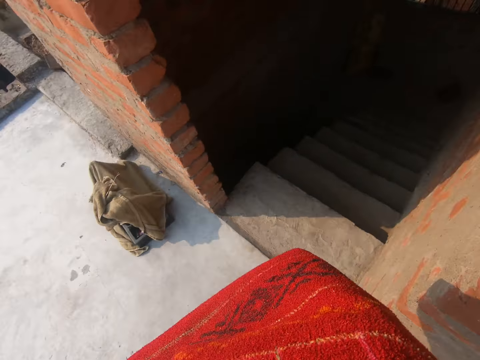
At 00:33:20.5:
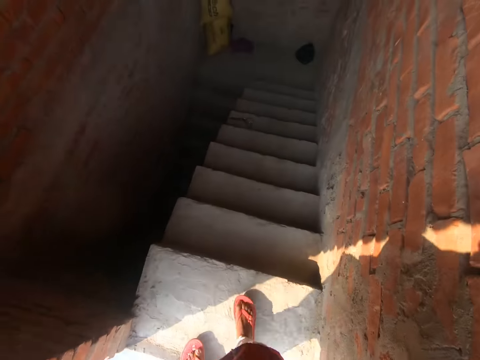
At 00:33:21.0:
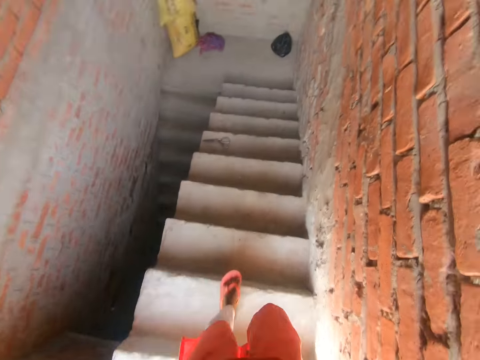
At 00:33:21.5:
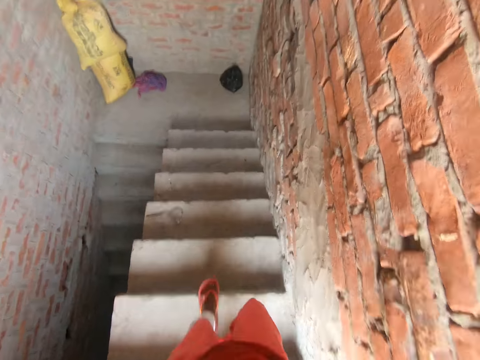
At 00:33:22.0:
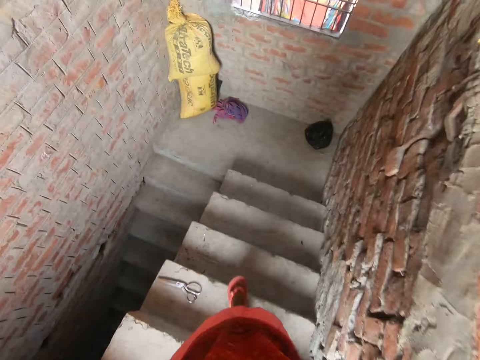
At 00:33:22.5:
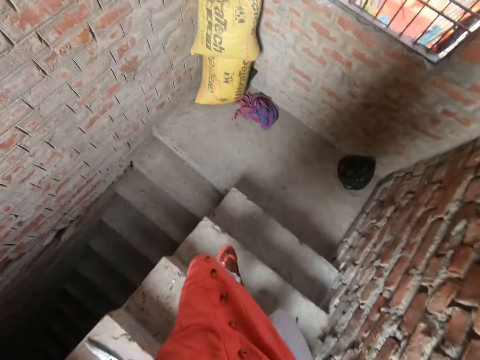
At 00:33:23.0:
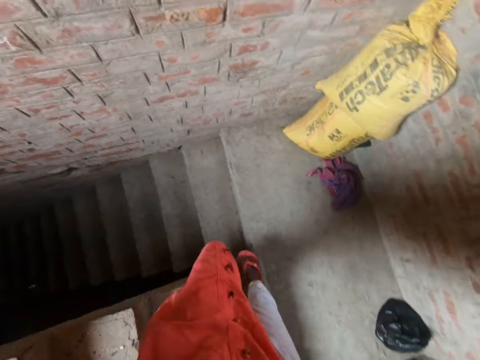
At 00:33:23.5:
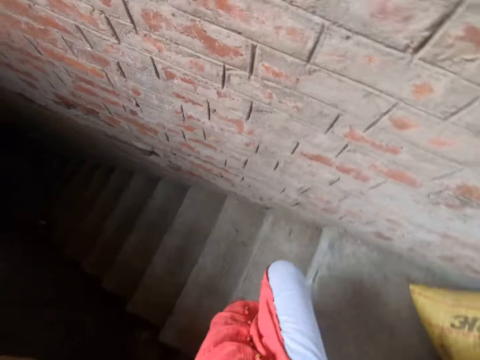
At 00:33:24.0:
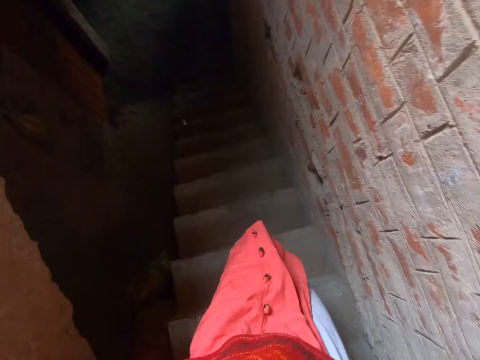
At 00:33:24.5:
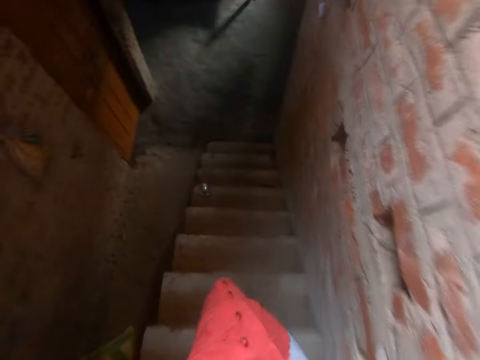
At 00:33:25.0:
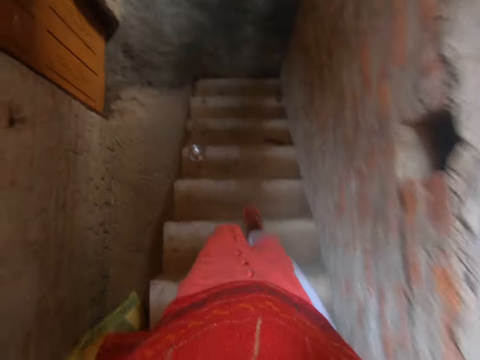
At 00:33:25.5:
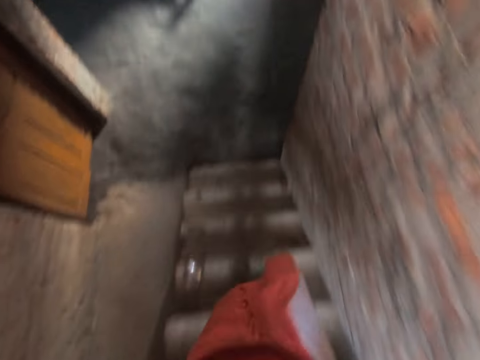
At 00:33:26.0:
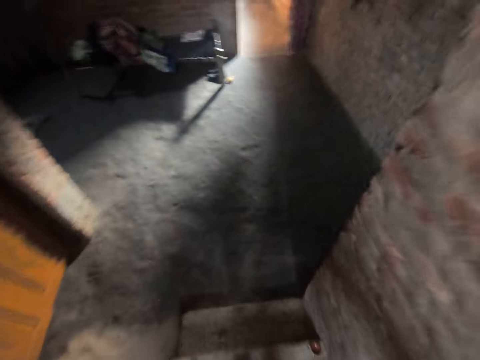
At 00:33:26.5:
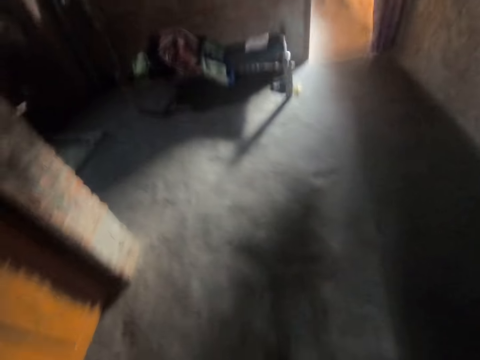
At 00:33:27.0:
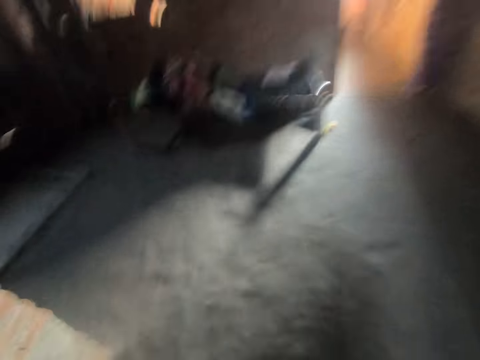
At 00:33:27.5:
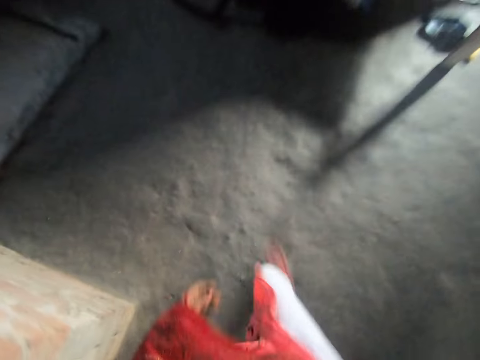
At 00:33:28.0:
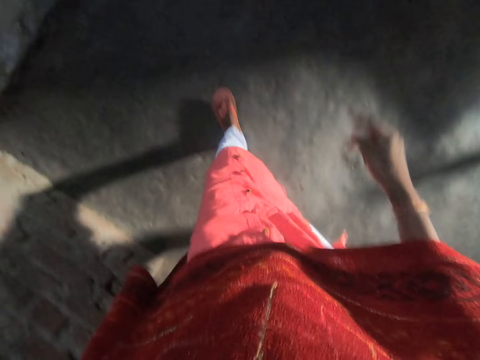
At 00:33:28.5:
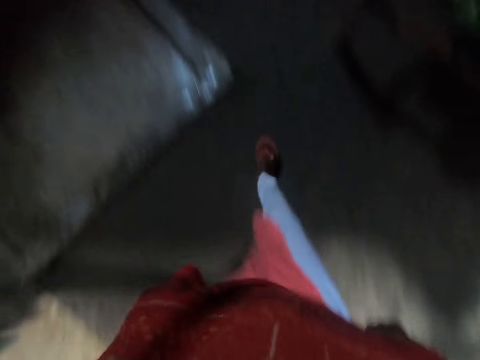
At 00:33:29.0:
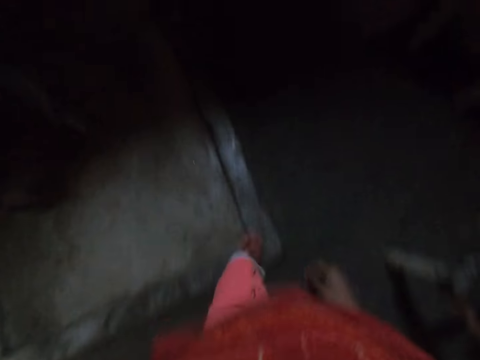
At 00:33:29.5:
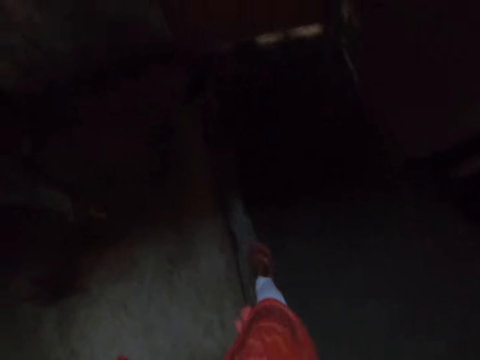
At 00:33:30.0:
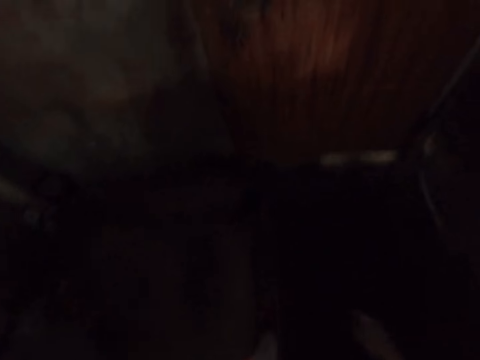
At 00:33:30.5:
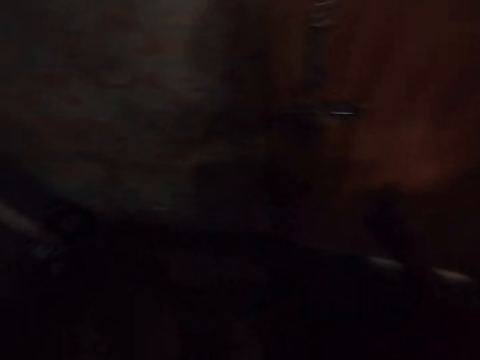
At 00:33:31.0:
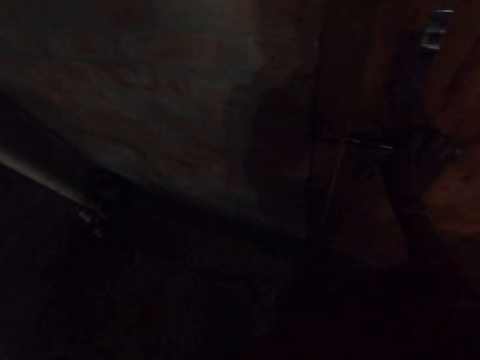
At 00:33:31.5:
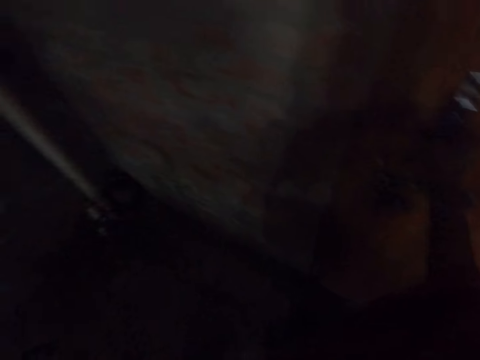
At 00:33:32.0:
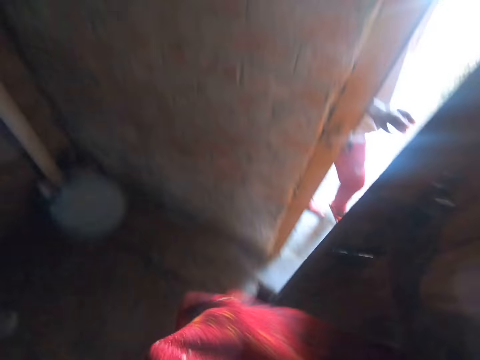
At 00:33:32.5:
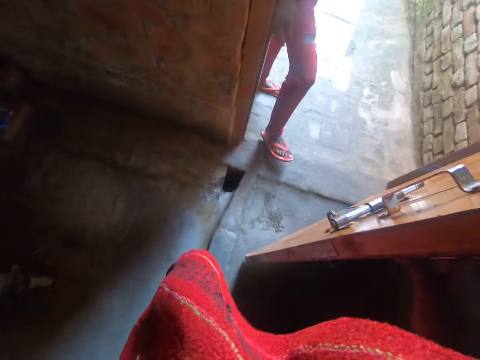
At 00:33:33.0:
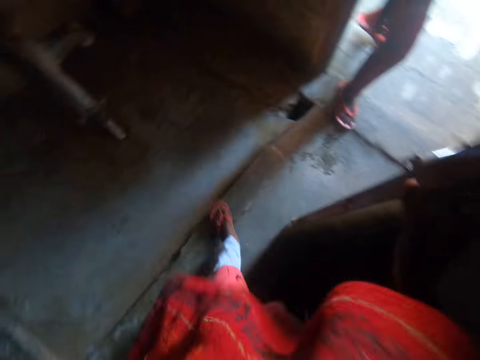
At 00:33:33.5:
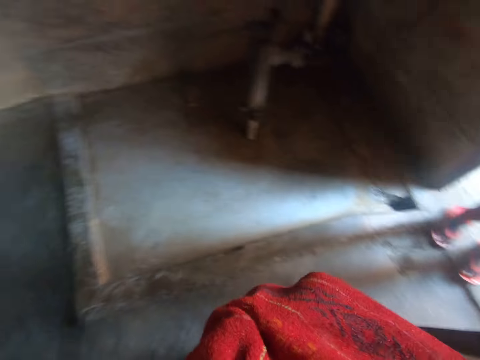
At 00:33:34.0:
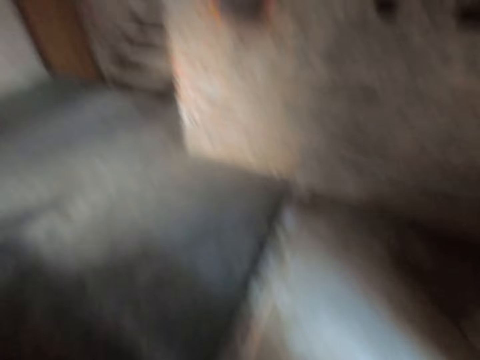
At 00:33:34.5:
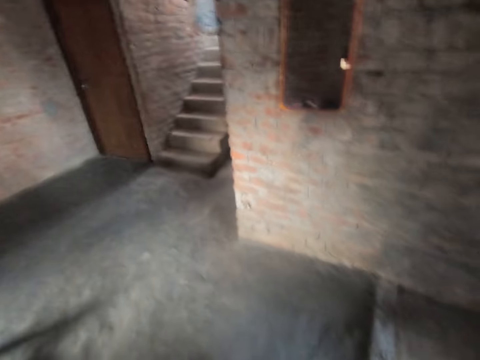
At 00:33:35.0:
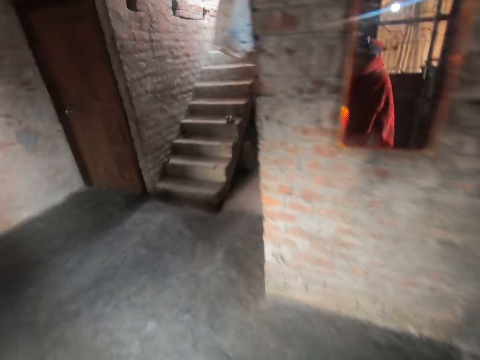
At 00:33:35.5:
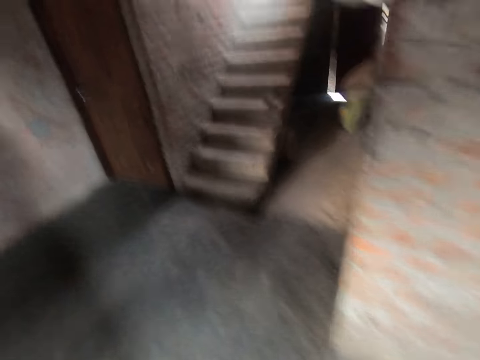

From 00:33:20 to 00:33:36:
The camera wearer runs down the stairs. She walks down a flight of stairs. She turns left and walks away from the stairs. She opens a door with her right hand. A woman walks into the room. The camera wearer walks towards the stairs.

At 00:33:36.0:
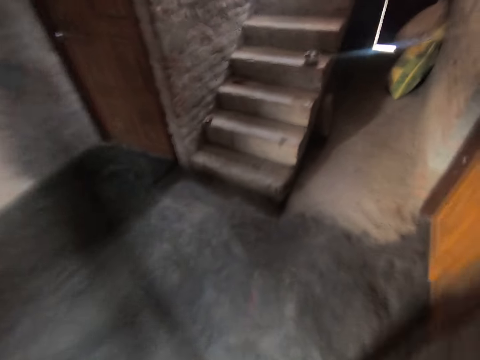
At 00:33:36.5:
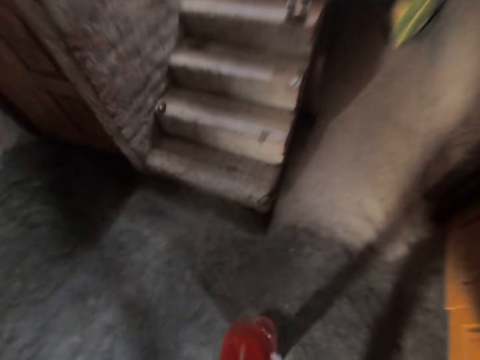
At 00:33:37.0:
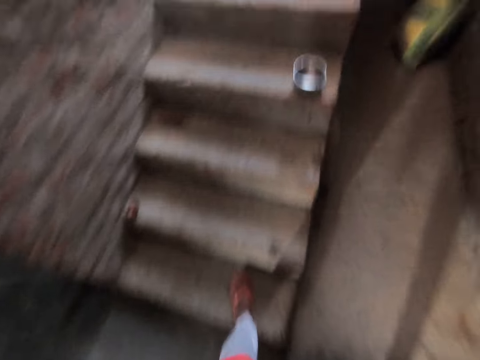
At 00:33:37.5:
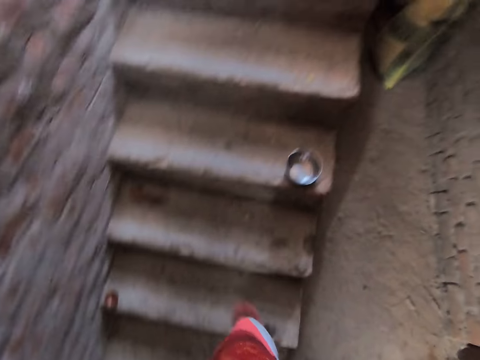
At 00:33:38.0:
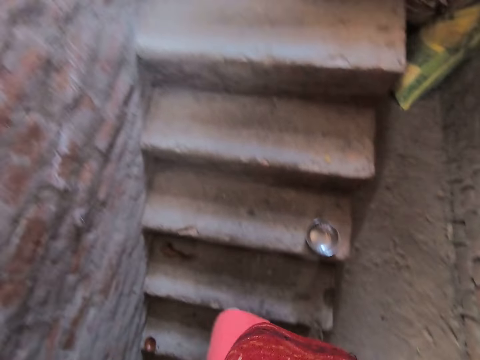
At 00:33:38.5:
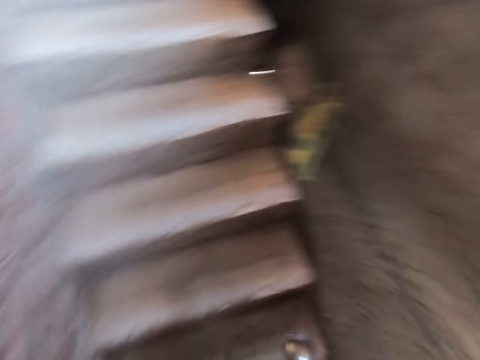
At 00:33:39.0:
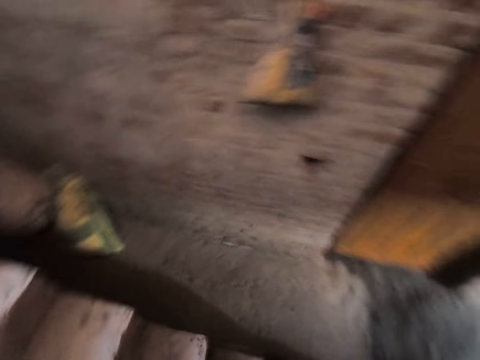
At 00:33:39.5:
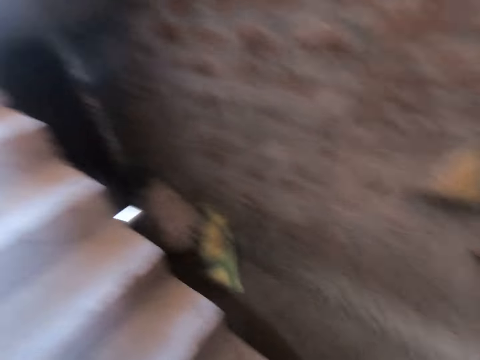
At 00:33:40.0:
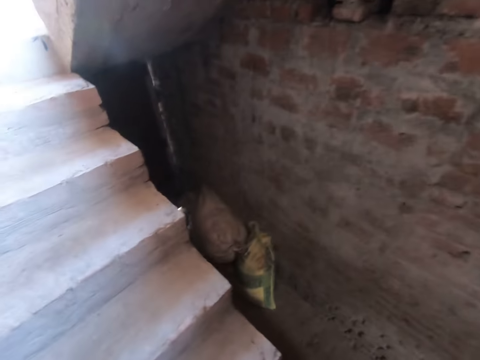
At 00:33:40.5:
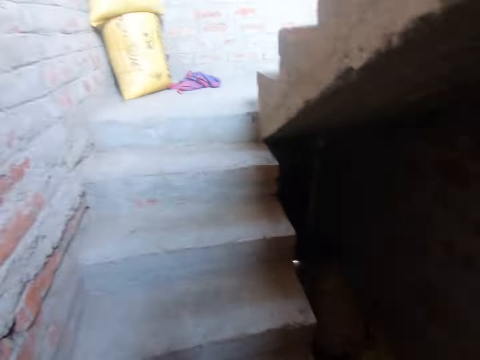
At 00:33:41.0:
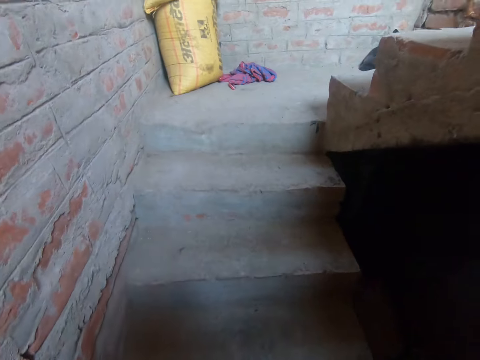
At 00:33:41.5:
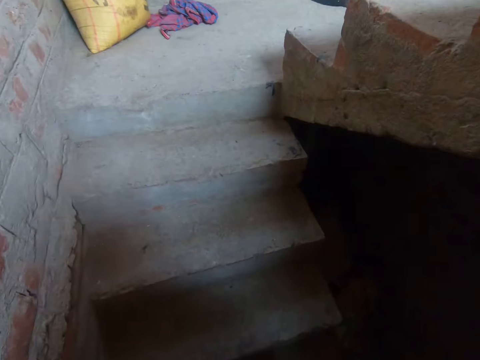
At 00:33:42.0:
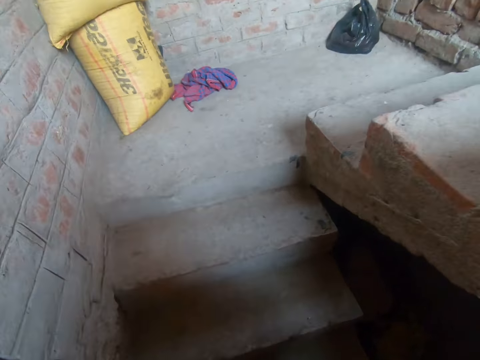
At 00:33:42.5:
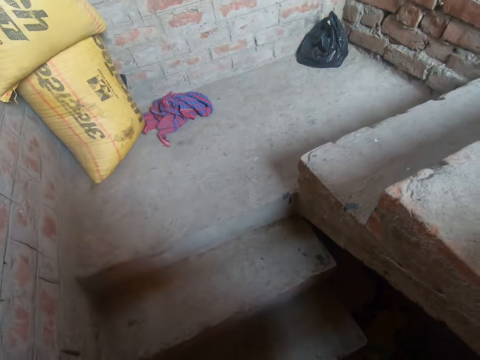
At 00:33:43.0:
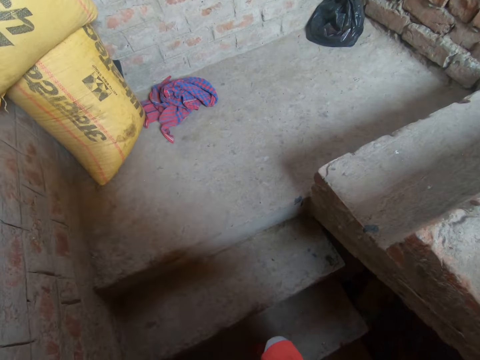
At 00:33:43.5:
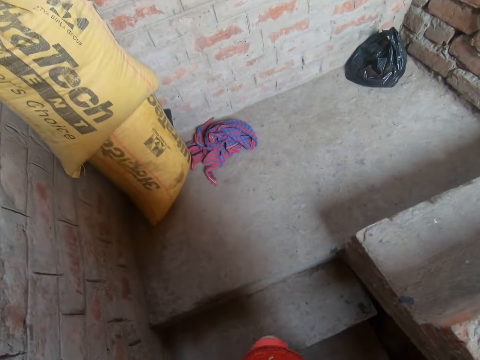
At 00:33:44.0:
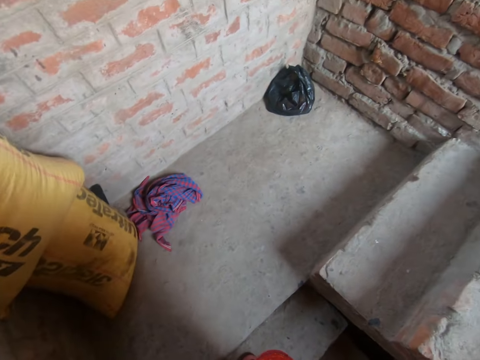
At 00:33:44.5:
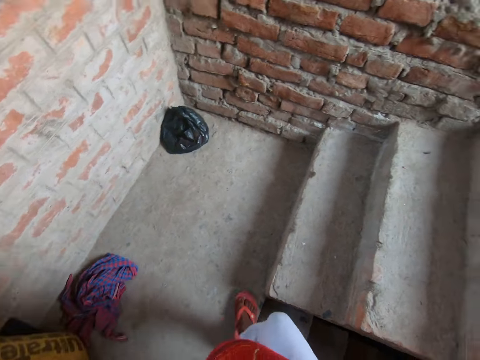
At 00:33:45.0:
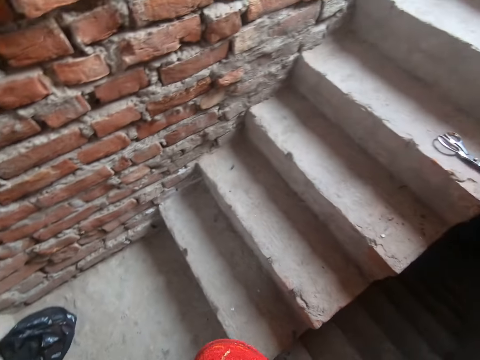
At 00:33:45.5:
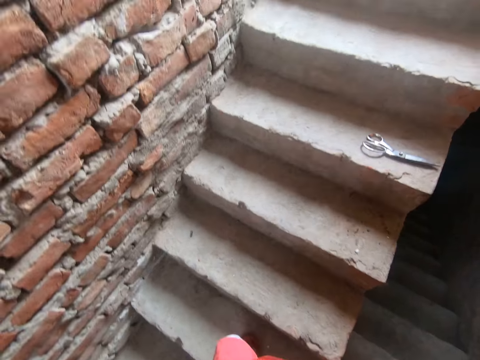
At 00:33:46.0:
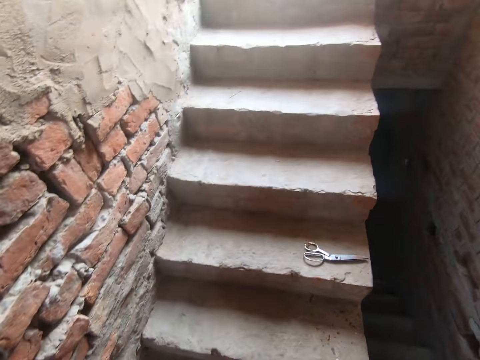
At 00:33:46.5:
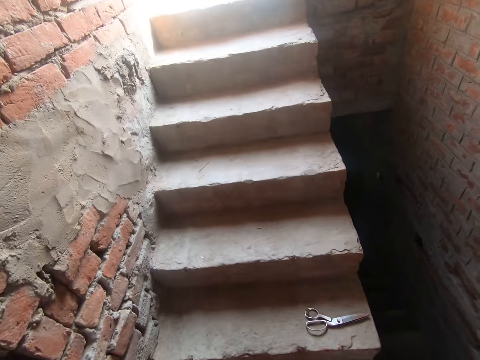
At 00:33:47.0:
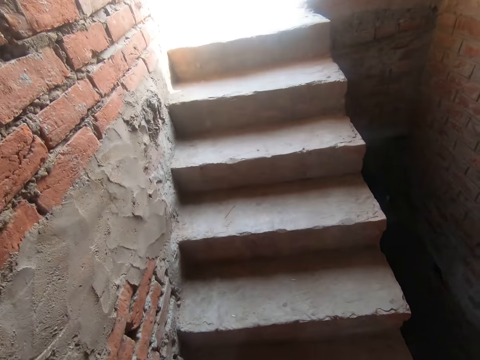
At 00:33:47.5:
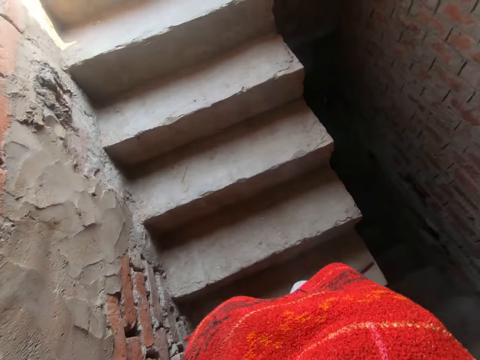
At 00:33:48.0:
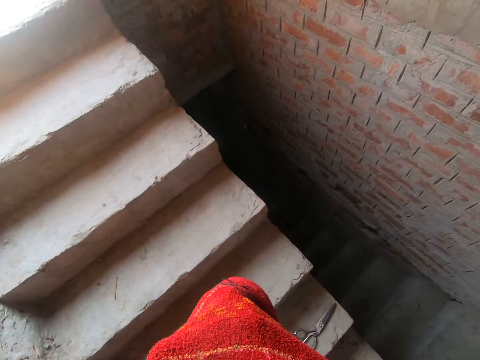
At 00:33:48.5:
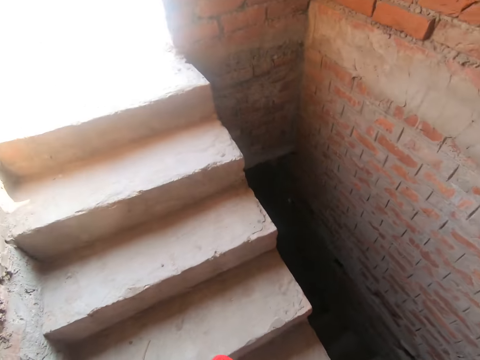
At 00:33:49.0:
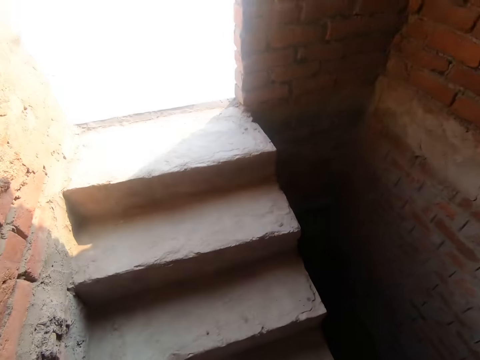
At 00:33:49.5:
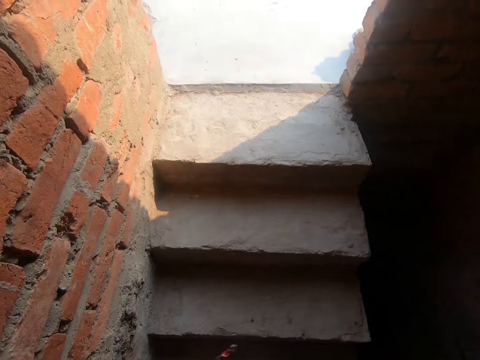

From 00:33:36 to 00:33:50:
The camera wearer walks up the stairs. She turns to her right. She walks up the flight of stairs. She turns to her right. She walks up the stairs.
